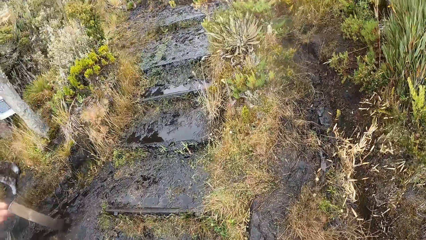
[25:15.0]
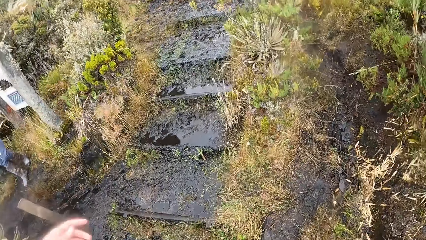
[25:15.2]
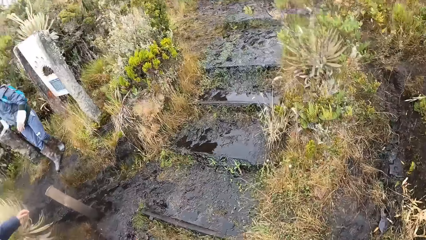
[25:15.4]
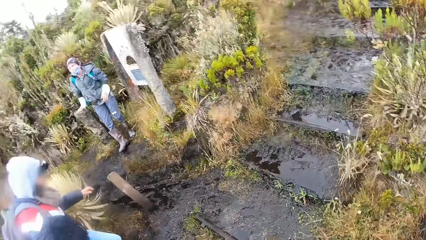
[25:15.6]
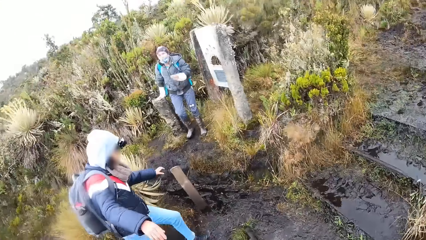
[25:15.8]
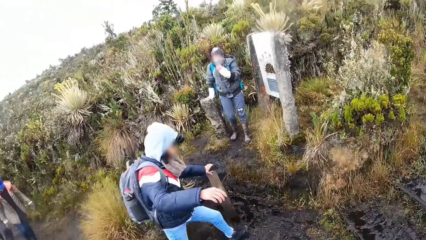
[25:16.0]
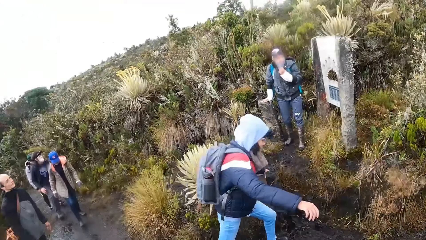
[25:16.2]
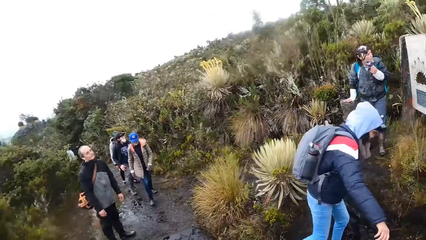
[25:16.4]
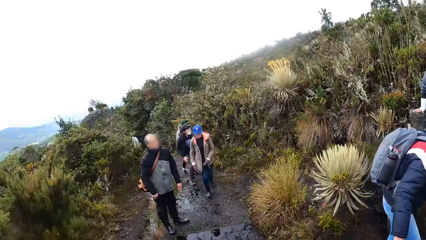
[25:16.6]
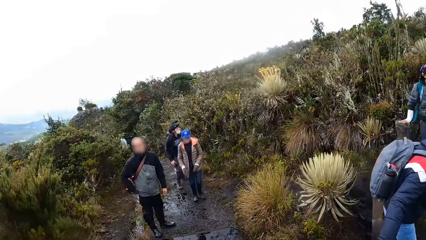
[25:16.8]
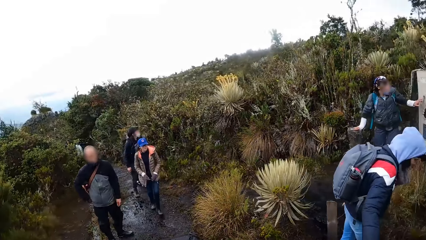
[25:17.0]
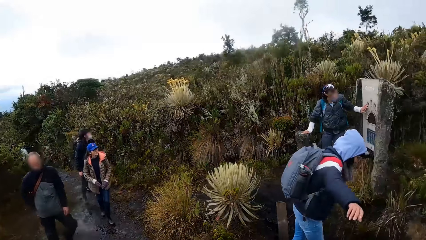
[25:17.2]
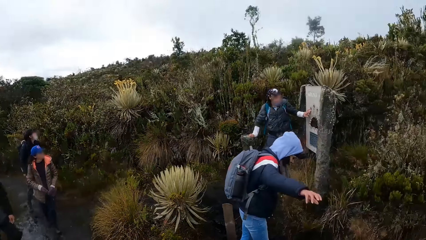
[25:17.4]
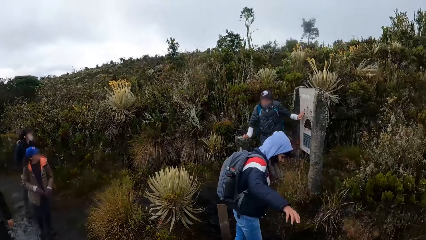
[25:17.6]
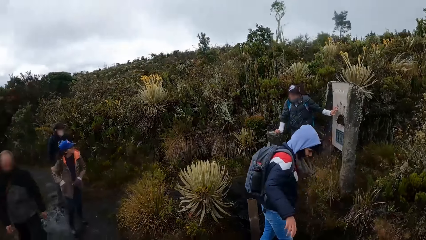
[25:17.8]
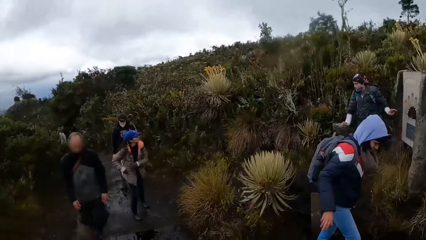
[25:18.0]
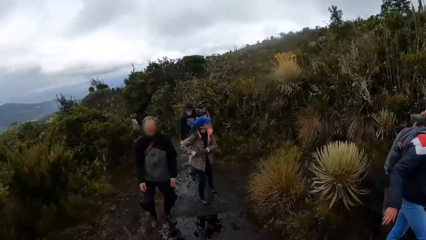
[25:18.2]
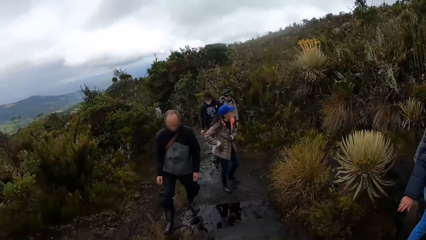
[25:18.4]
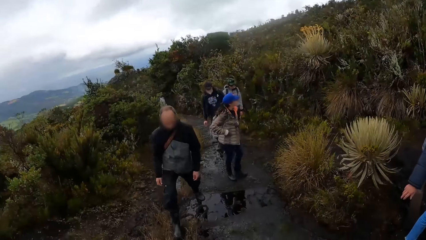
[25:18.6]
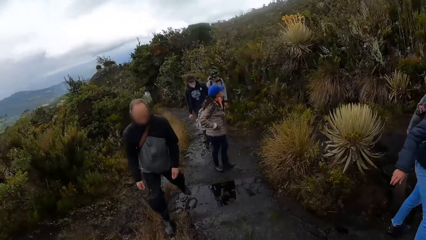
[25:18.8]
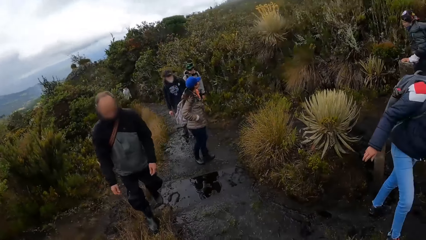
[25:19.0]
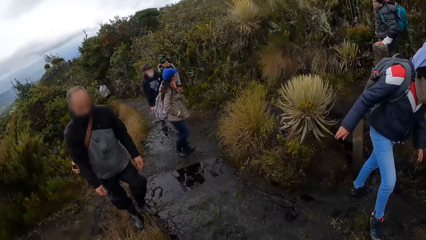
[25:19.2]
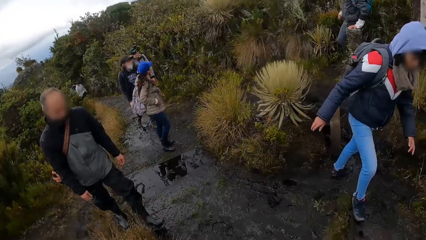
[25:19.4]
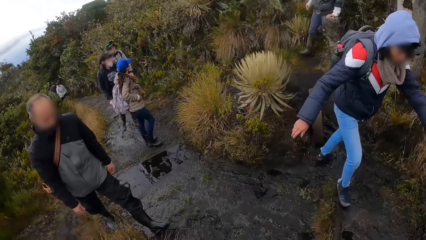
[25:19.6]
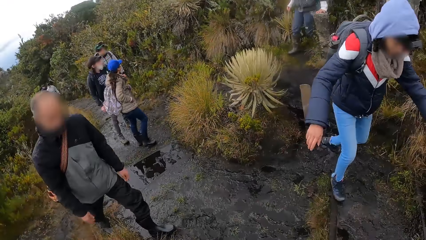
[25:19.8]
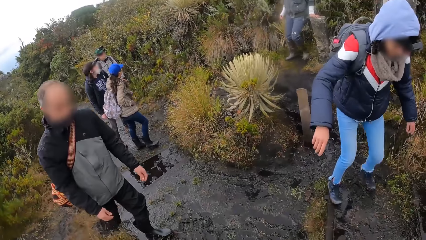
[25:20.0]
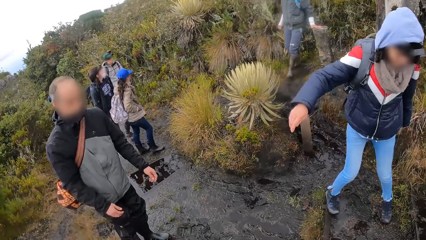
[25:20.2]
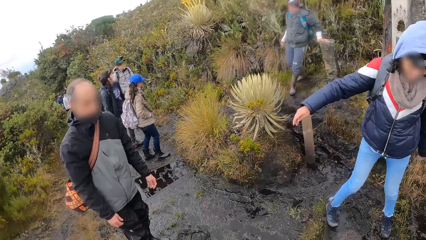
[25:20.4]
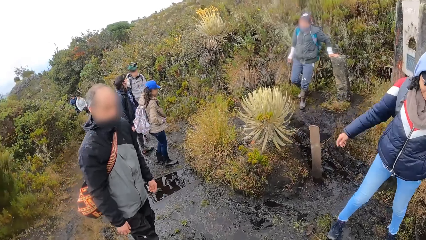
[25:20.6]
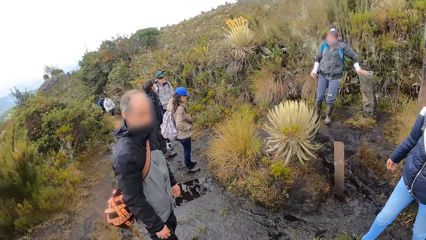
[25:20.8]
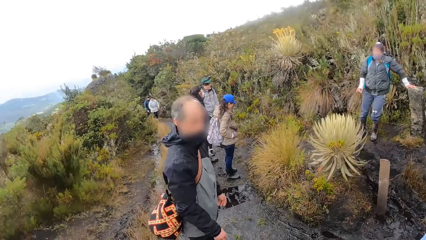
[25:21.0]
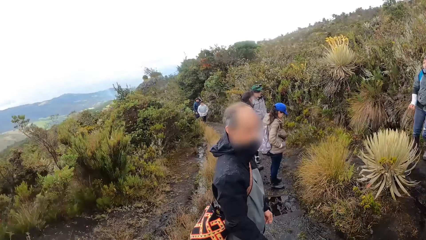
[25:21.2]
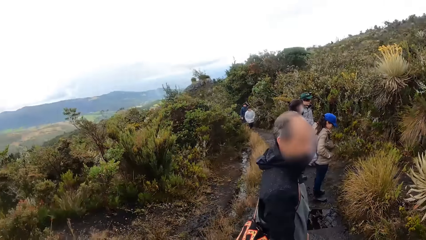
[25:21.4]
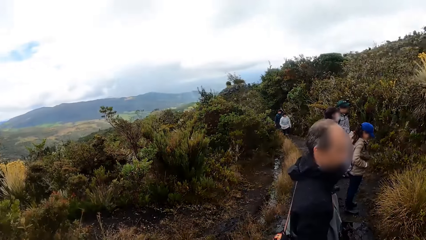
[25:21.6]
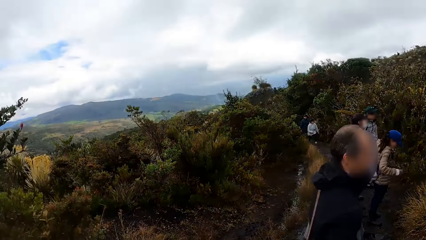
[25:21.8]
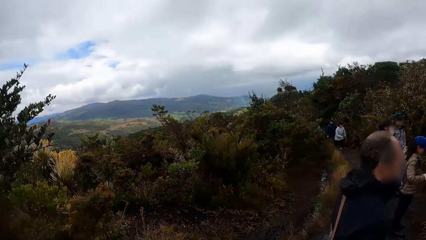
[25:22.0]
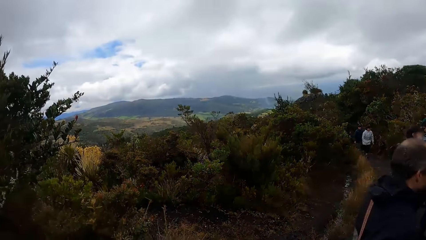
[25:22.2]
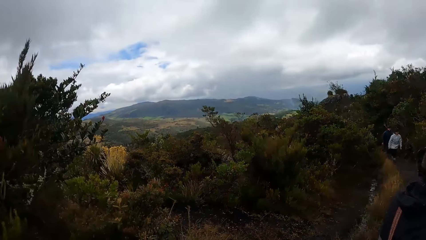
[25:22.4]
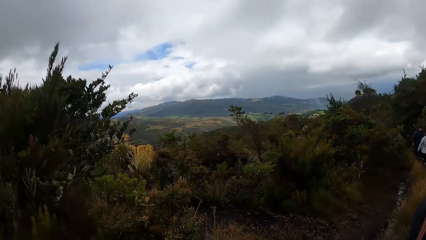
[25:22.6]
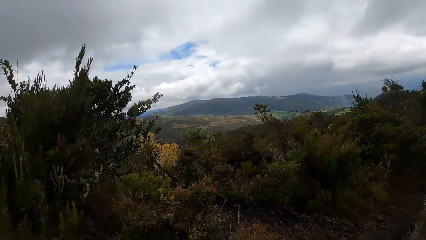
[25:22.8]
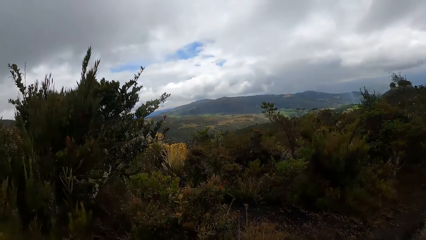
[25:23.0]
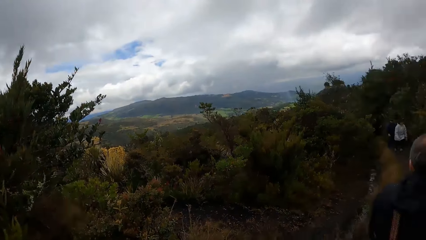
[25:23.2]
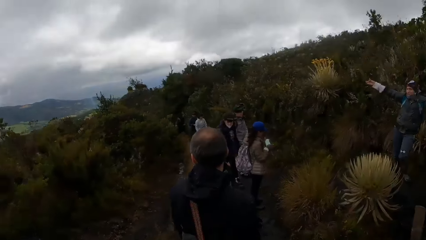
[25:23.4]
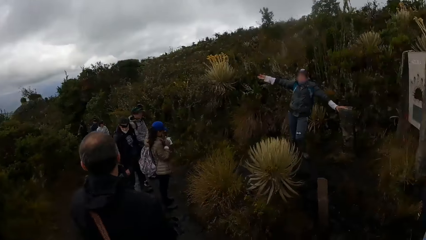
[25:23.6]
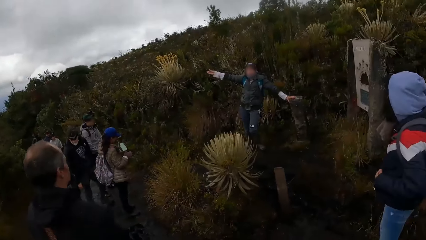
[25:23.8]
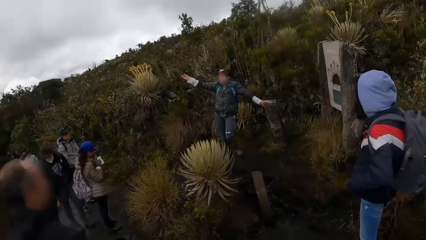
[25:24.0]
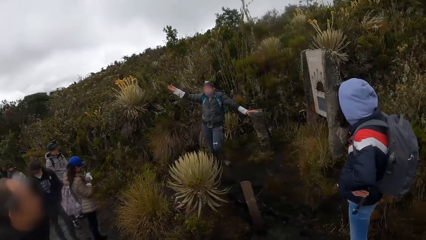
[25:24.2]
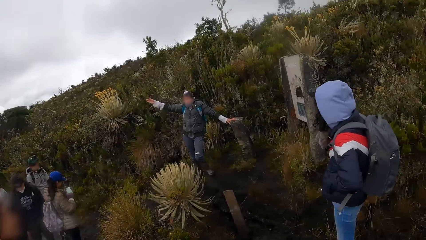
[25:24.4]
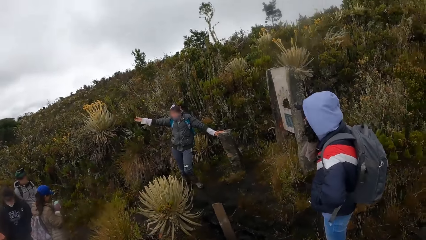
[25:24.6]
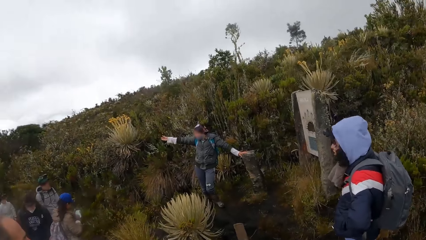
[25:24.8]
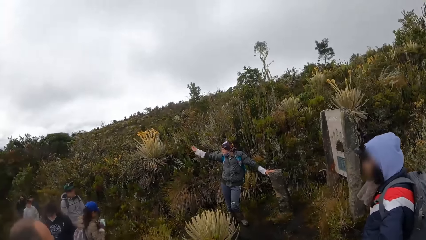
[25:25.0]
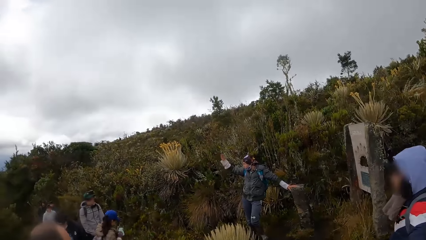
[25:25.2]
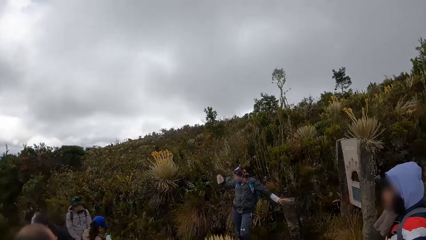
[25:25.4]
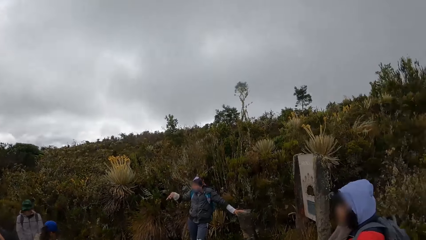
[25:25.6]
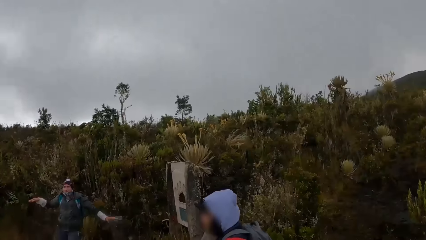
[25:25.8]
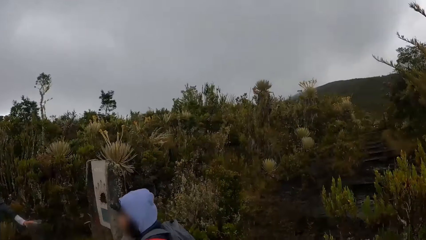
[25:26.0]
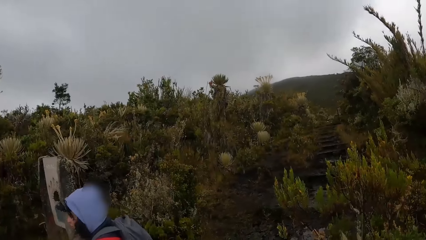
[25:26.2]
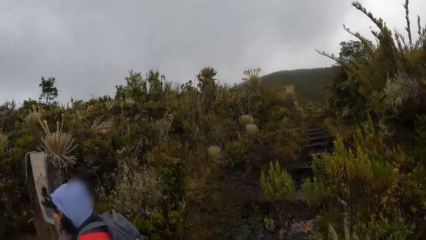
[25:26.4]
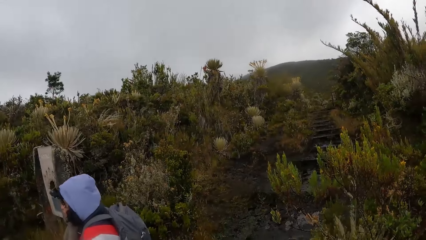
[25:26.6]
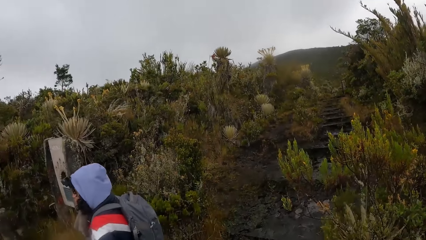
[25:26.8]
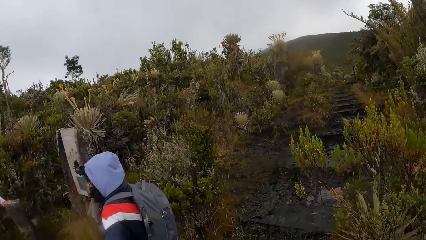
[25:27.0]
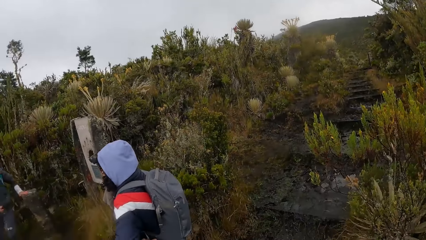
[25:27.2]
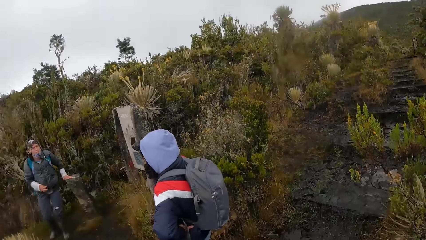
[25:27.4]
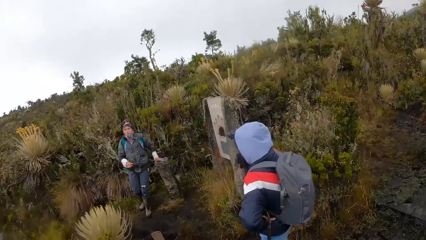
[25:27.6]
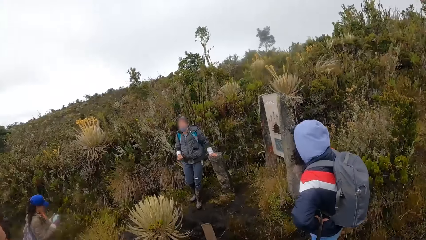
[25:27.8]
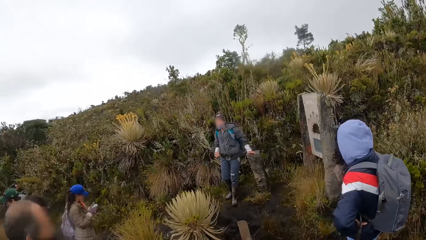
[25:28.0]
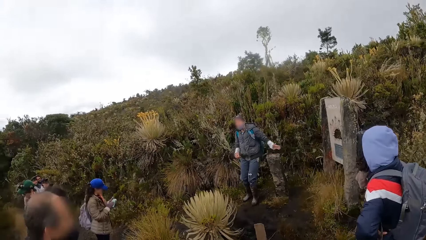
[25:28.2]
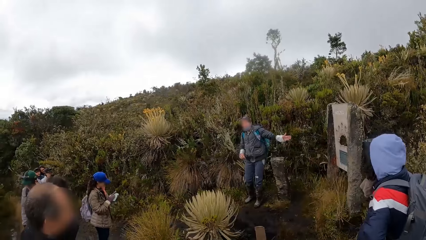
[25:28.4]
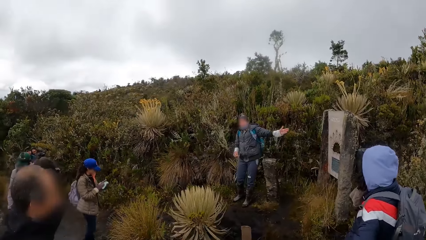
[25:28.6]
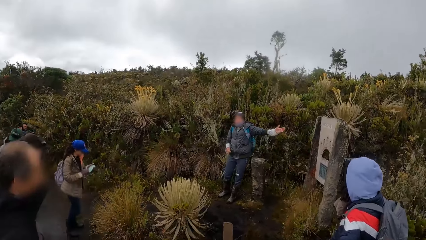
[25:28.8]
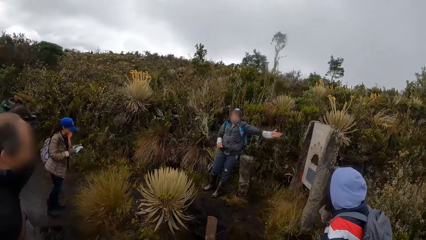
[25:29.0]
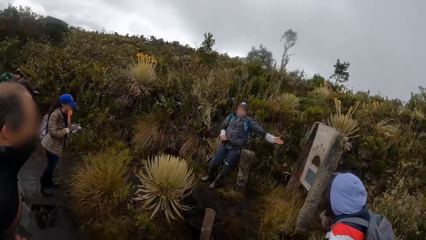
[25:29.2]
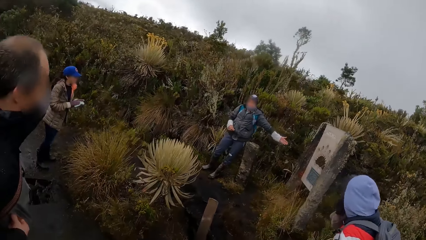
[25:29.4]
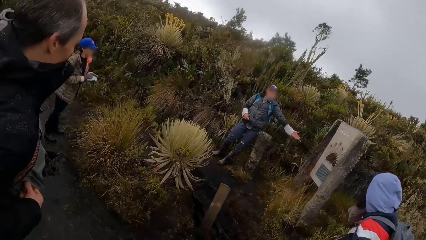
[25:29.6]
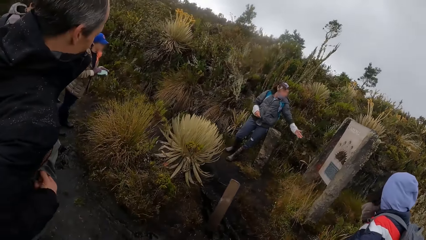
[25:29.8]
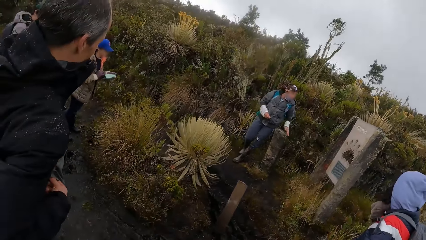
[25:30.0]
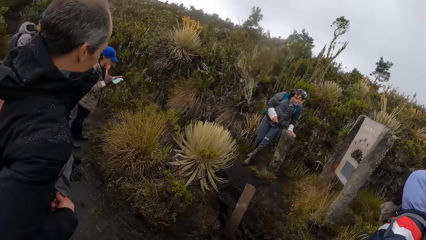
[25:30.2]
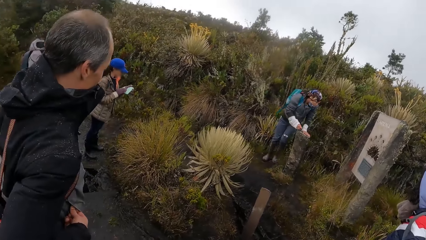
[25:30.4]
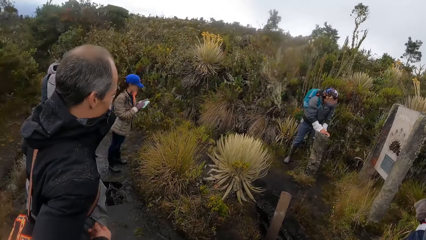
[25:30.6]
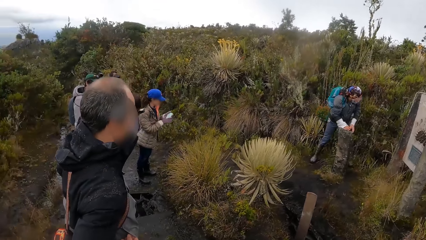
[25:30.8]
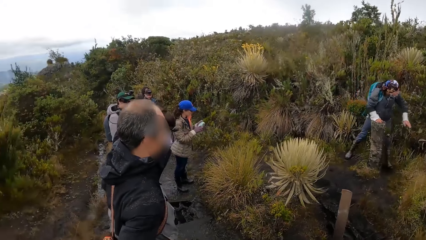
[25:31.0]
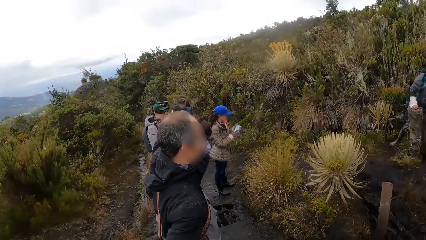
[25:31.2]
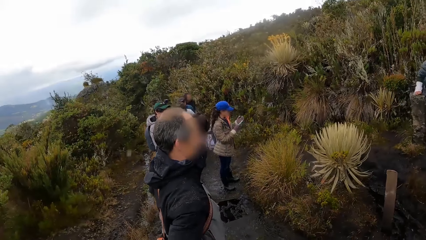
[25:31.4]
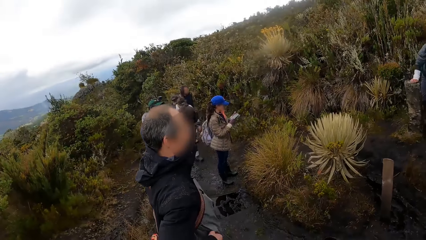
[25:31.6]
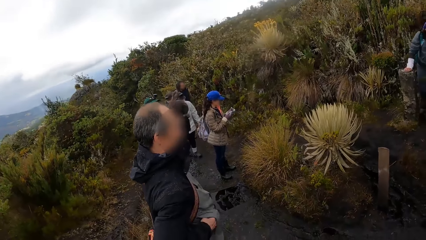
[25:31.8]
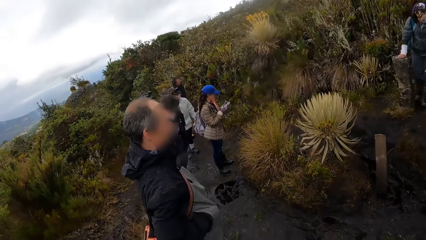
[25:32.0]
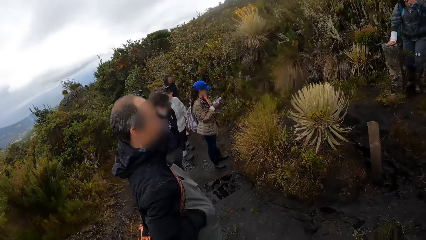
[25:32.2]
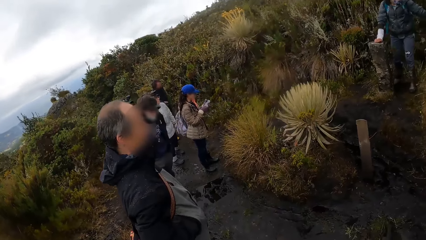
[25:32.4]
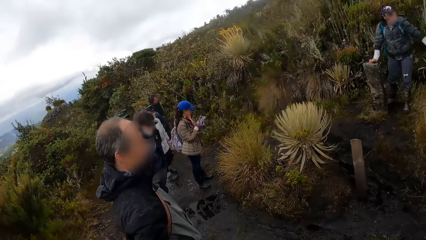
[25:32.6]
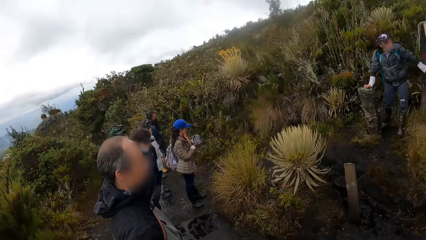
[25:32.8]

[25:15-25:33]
The camera wearer looks around. The woman stretches the hands and interacts with the camera wearer and the group of people. The woman places a hand on a concrete post and walks towards a plaque sign.
